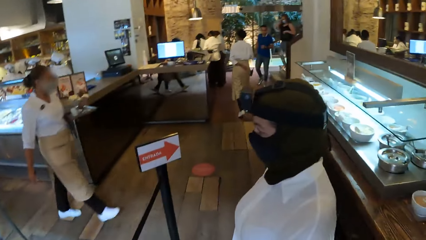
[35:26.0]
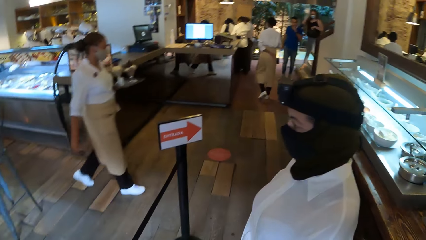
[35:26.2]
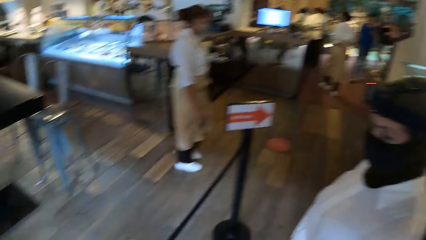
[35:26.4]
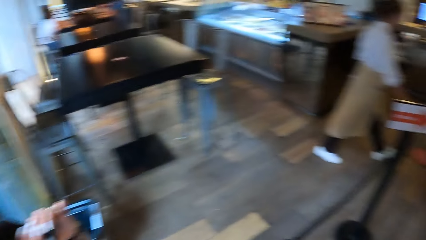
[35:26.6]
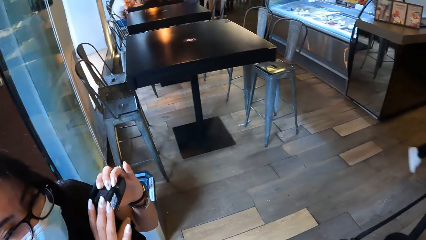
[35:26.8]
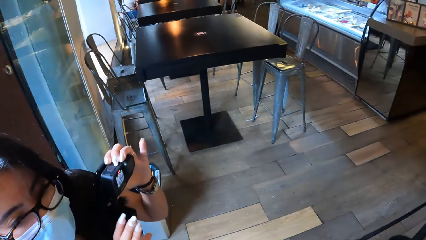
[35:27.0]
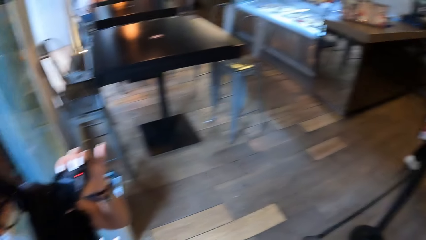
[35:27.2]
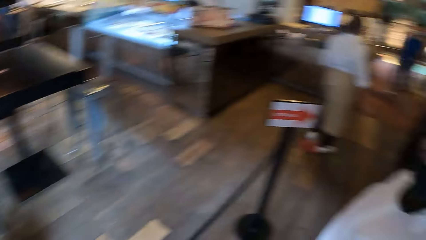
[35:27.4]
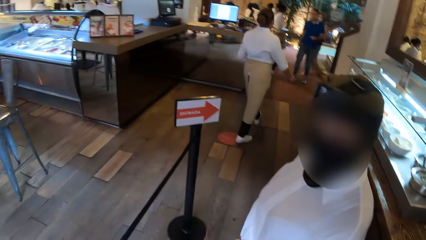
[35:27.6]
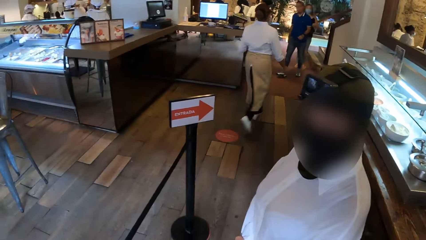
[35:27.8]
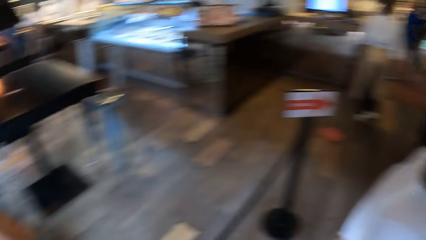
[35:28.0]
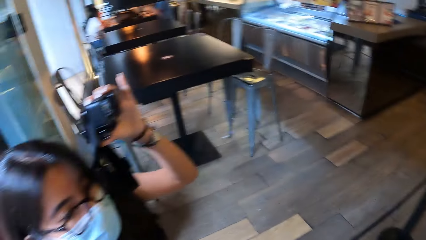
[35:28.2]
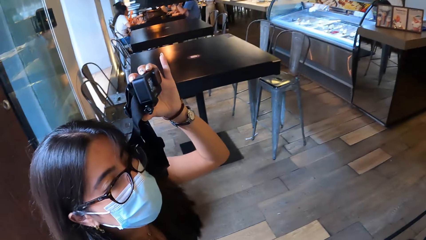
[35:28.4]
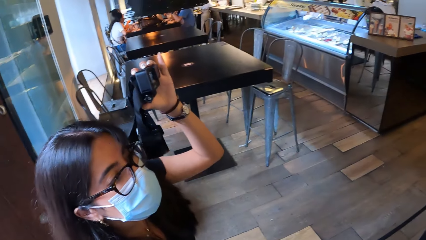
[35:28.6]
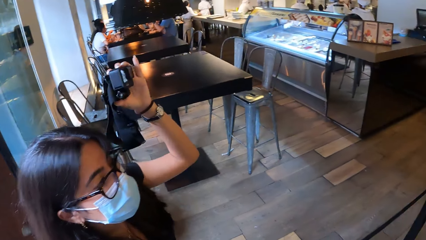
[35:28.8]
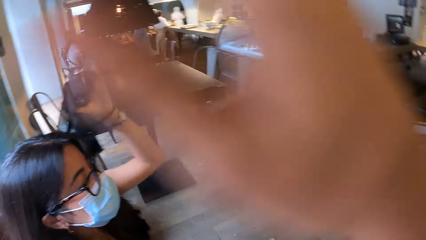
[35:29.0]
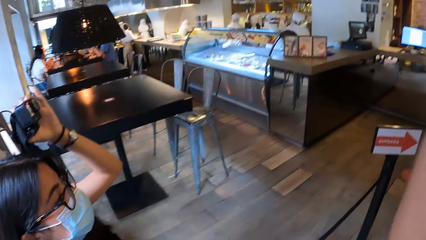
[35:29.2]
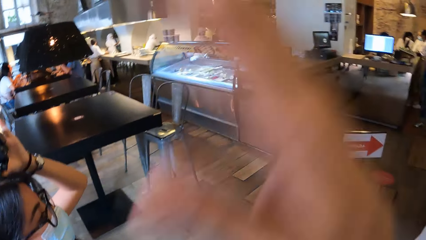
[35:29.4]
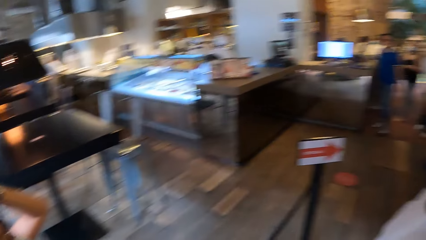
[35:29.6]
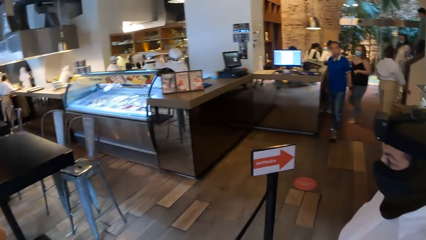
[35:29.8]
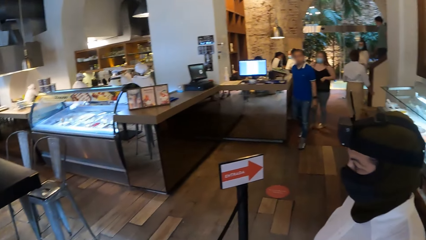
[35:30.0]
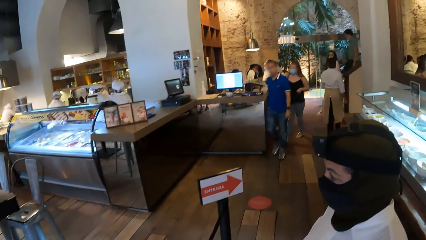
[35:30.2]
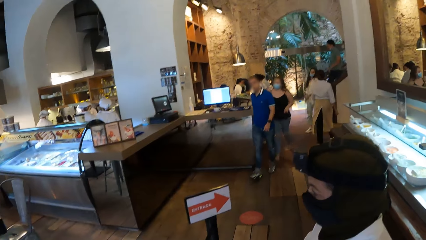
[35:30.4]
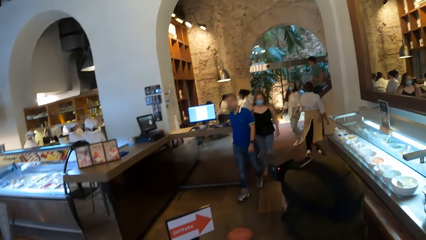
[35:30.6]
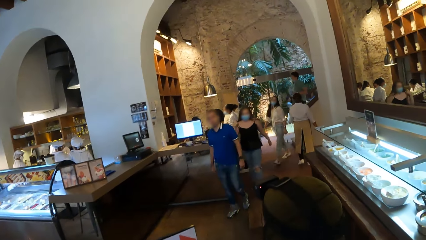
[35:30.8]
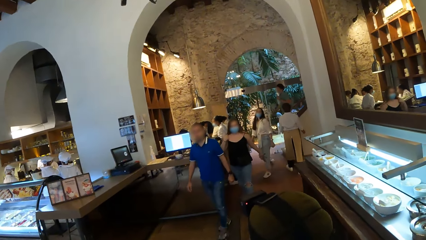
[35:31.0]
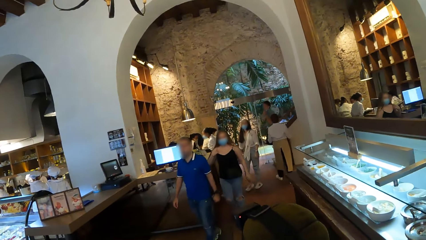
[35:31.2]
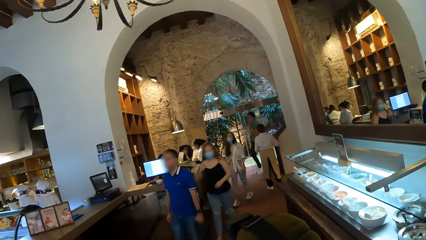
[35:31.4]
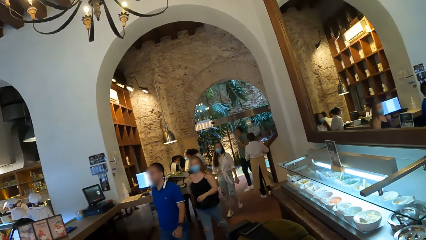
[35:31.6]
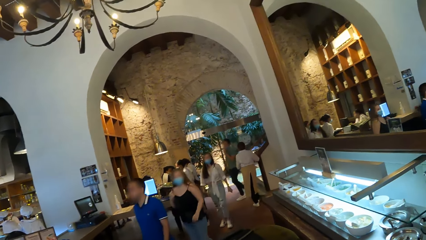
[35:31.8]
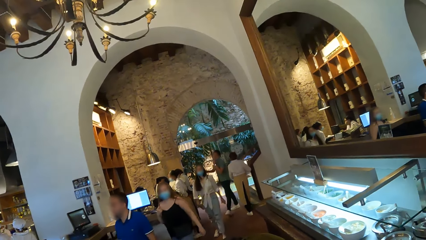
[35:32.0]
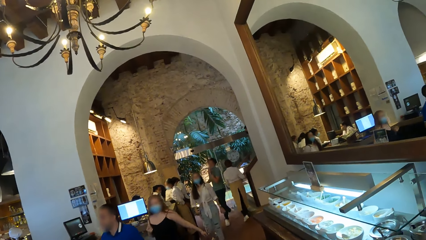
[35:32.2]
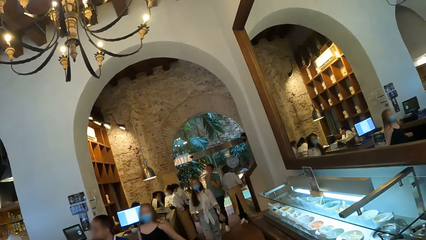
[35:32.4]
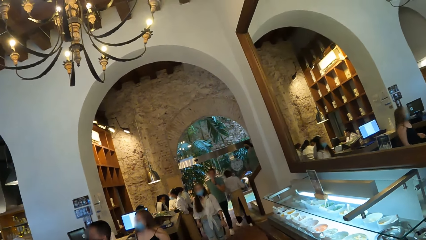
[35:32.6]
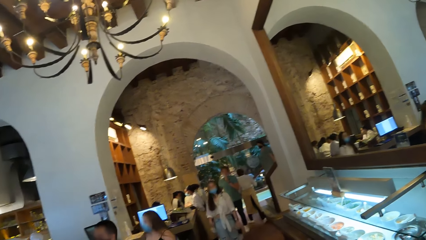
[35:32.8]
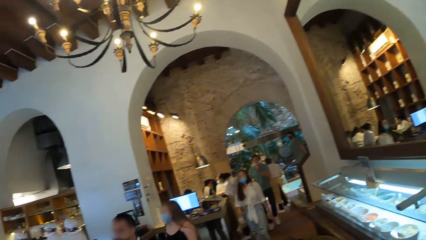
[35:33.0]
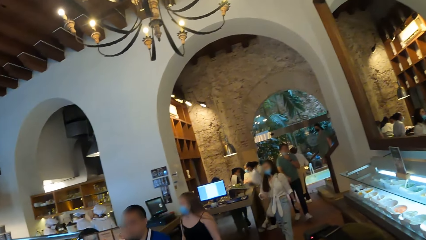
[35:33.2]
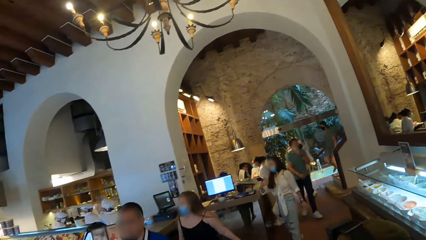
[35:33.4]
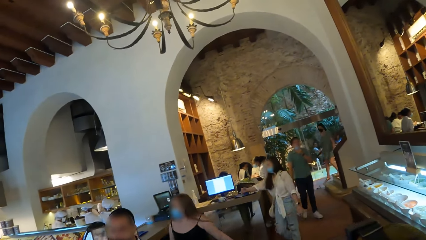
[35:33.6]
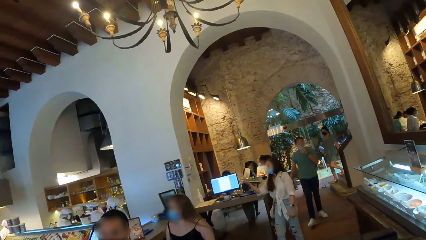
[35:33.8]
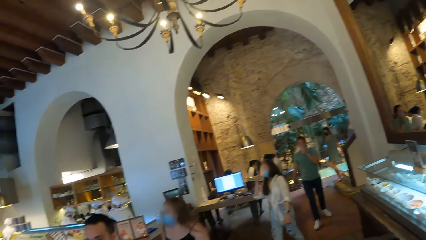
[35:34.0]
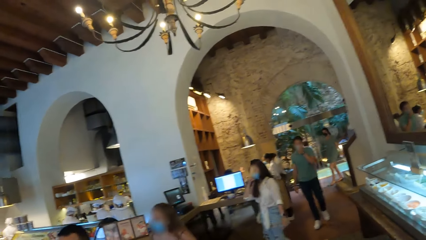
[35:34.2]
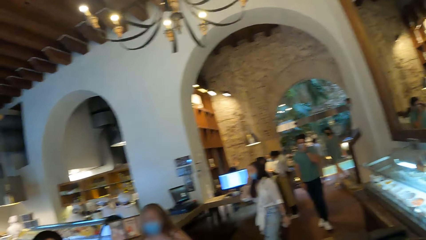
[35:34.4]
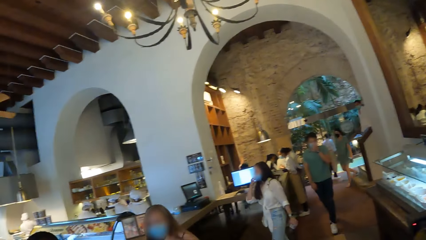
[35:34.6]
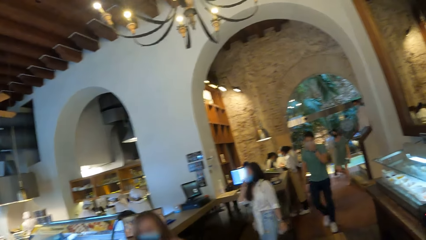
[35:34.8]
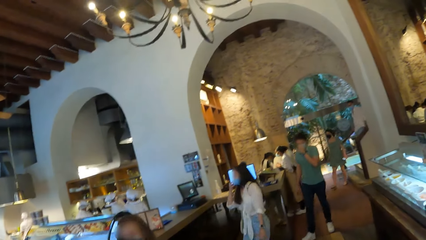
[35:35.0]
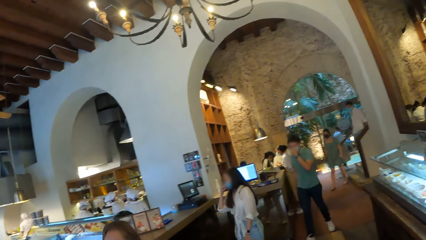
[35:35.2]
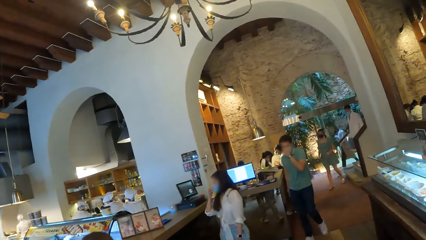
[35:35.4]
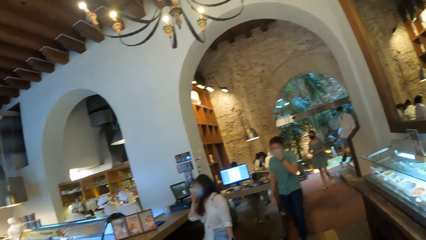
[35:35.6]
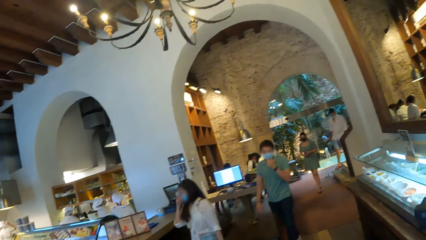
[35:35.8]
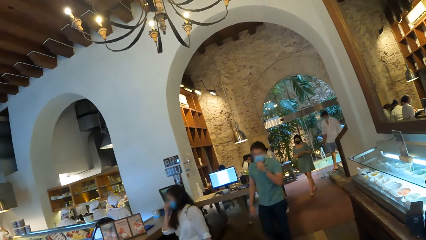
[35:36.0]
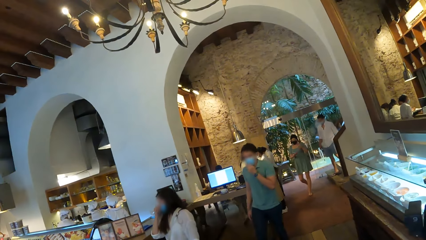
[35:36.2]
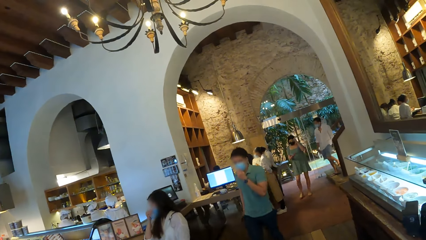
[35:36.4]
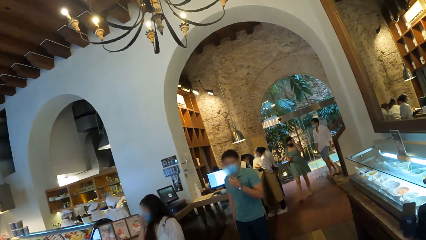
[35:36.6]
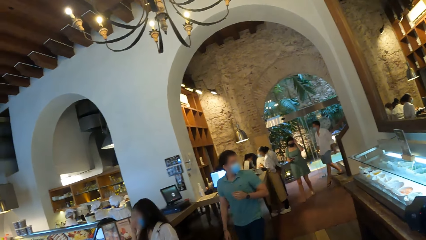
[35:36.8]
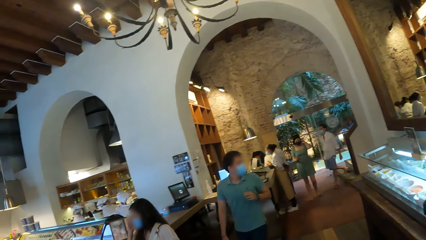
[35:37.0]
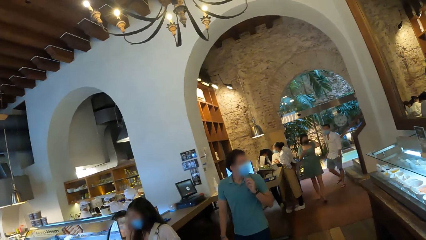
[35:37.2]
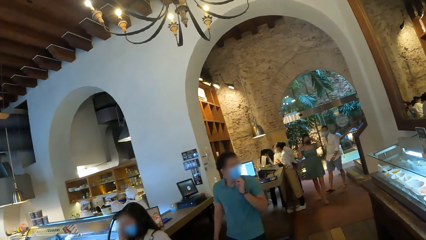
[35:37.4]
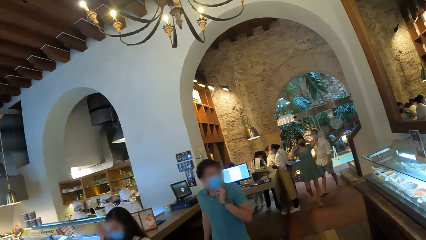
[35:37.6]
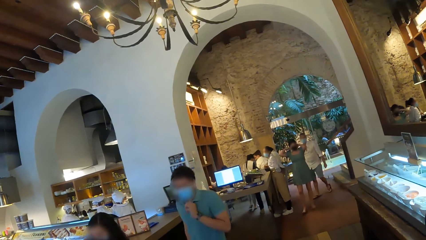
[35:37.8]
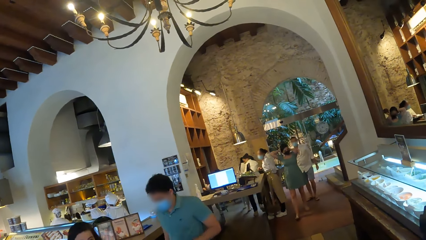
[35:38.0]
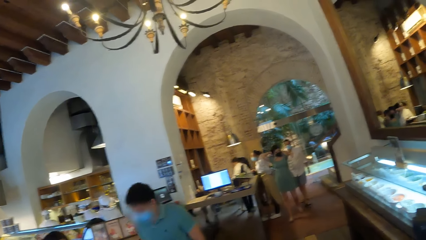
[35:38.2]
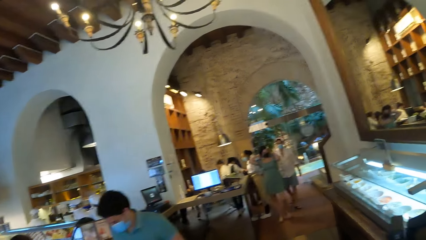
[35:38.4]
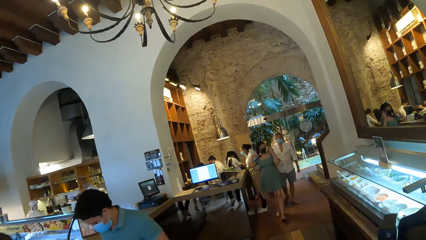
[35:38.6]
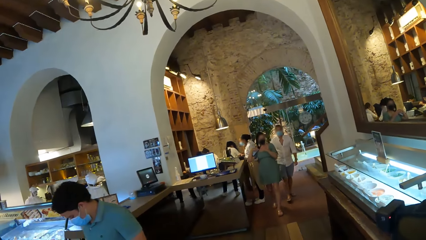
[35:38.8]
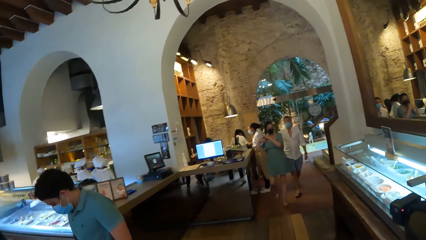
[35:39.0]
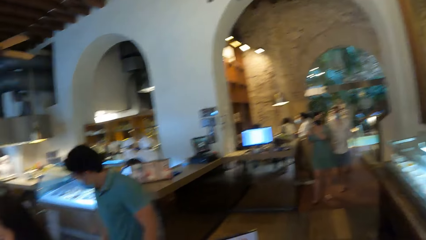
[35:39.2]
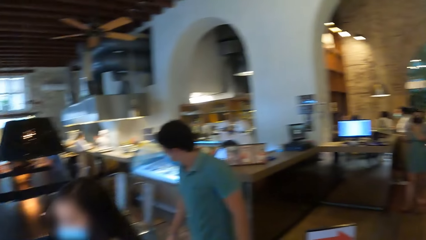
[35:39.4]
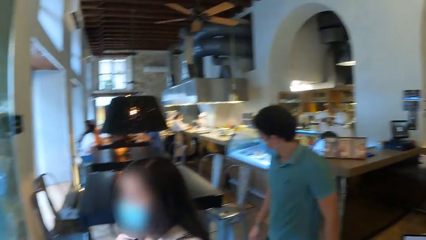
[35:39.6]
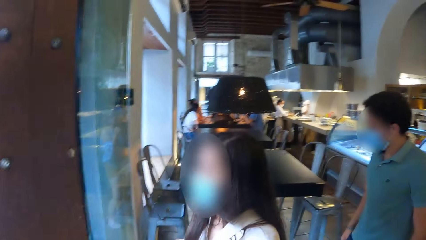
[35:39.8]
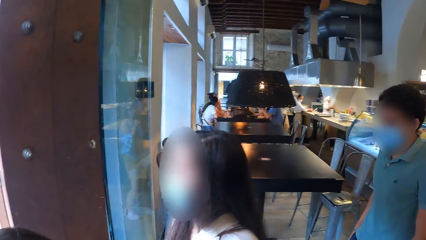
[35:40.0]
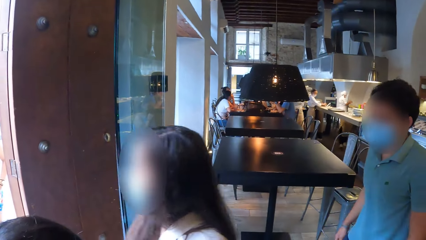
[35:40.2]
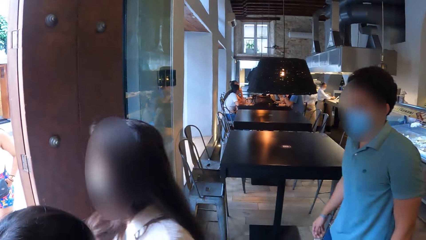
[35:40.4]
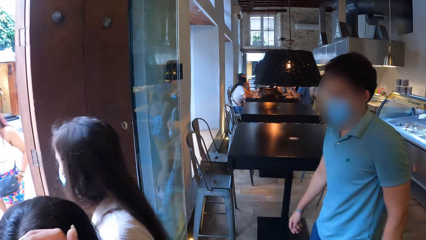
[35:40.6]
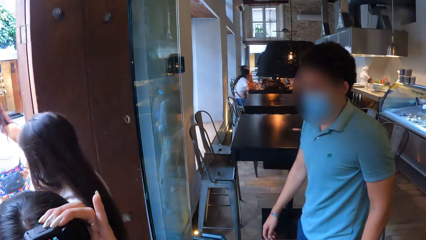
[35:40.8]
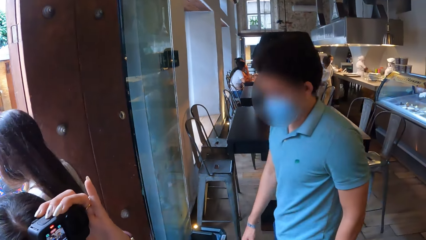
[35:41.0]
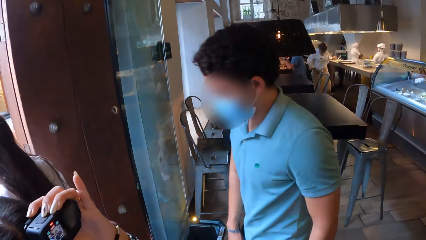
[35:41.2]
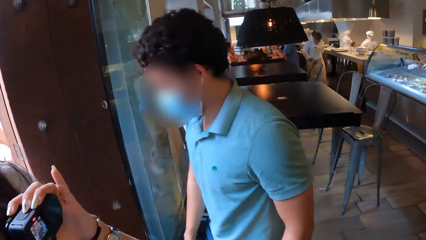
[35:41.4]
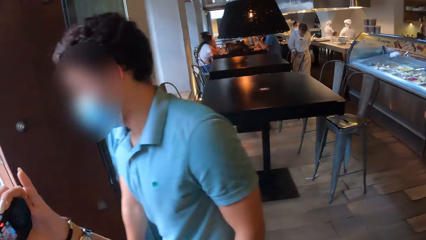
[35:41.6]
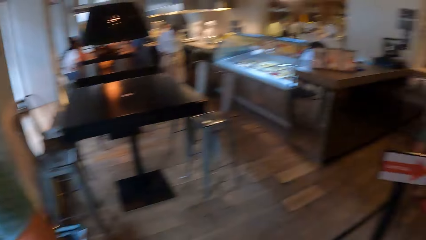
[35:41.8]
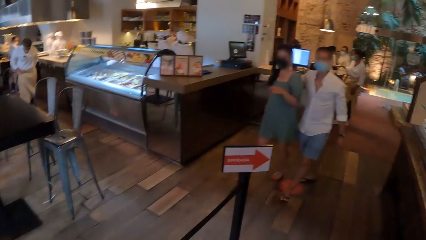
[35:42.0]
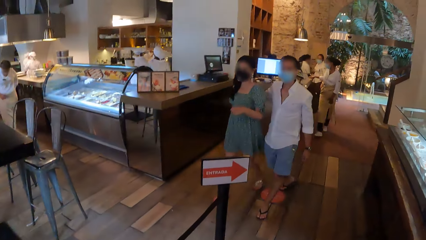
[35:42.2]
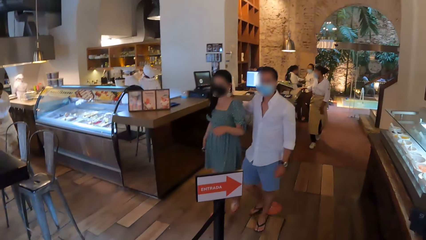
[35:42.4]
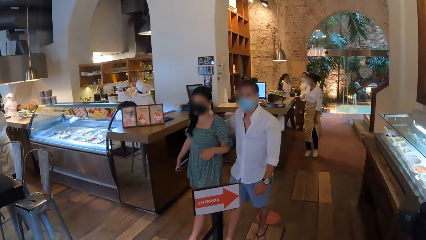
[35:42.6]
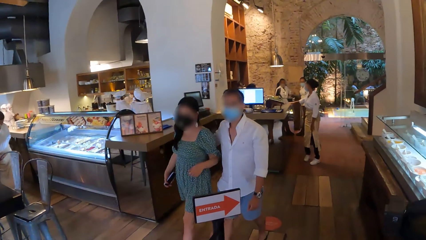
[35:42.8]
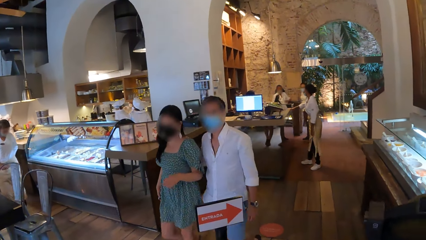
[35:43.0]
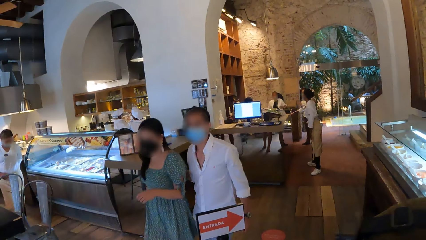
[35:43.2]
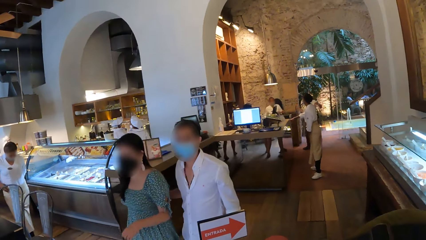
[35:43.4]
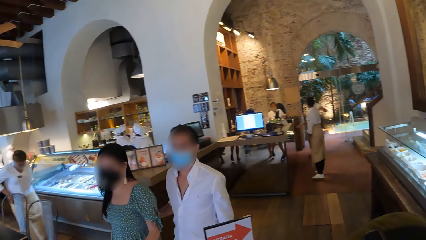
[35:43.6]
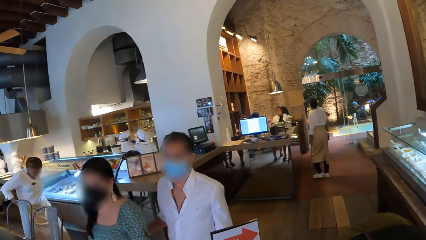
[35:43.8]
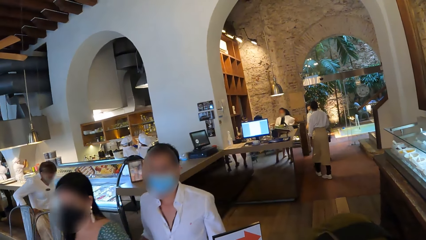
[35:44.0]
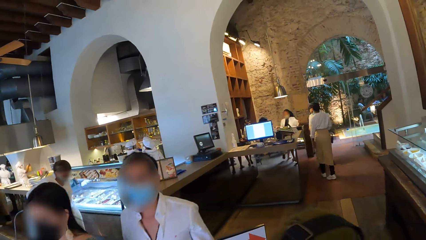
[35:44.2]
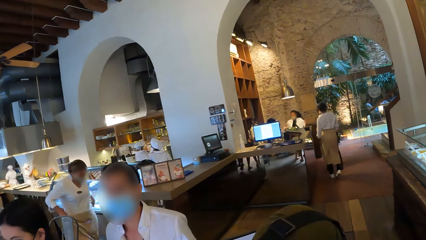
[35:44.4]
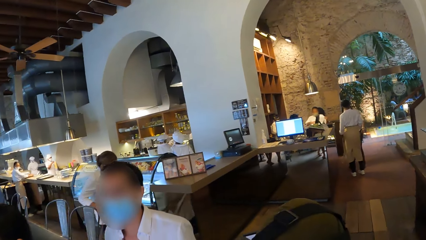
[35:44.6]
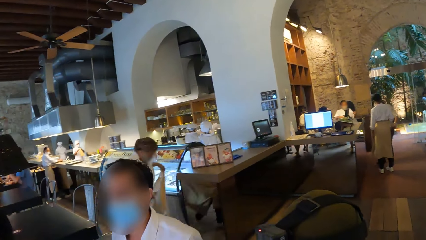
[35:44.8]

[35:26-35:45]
The camera wearer looks at a person. A person talks to another person. The camera wearer looks around the restaurant. They look around.
